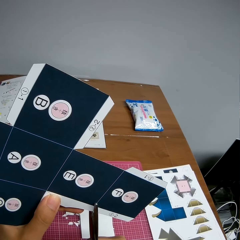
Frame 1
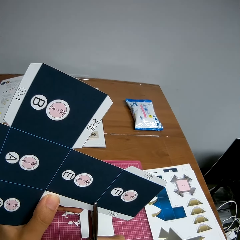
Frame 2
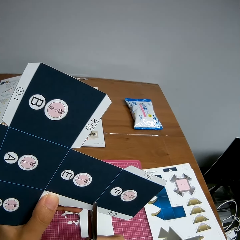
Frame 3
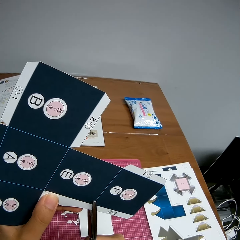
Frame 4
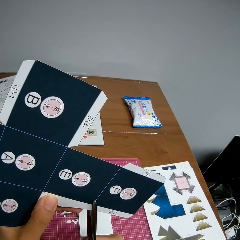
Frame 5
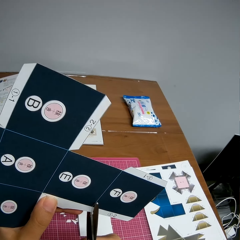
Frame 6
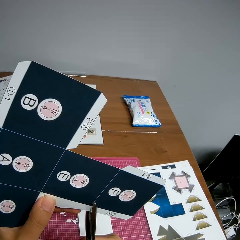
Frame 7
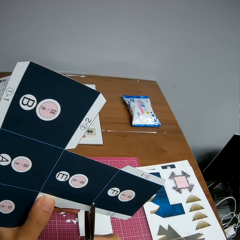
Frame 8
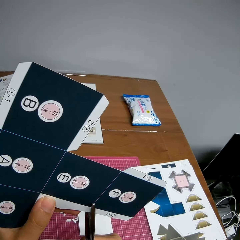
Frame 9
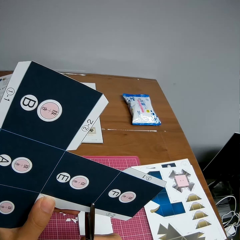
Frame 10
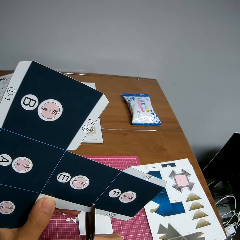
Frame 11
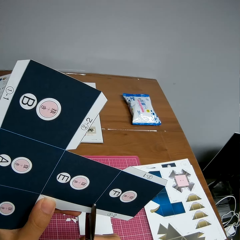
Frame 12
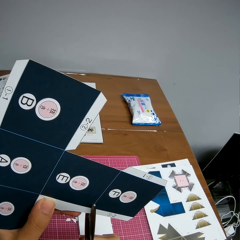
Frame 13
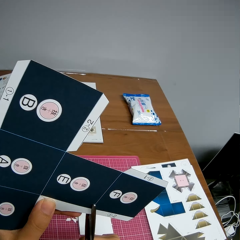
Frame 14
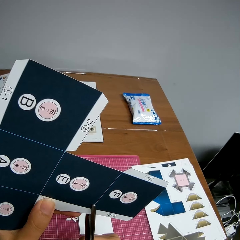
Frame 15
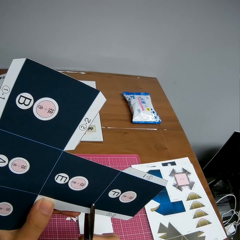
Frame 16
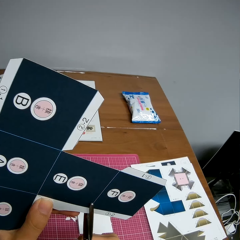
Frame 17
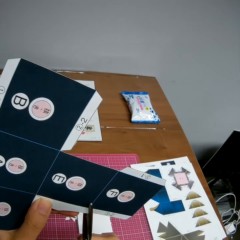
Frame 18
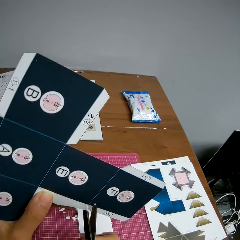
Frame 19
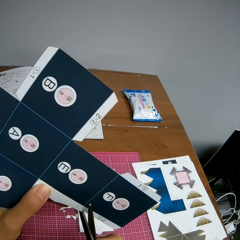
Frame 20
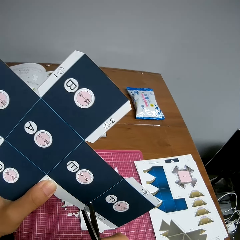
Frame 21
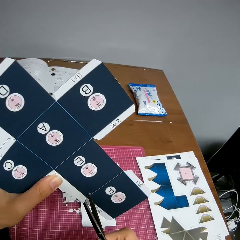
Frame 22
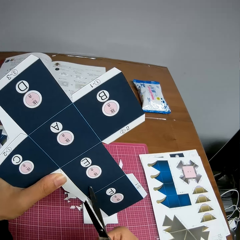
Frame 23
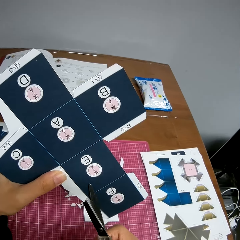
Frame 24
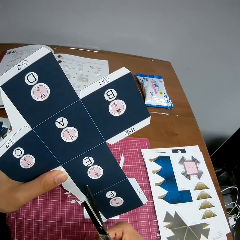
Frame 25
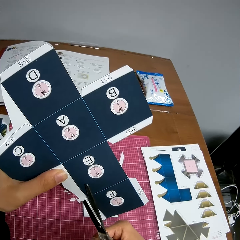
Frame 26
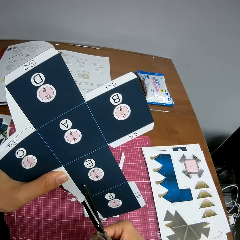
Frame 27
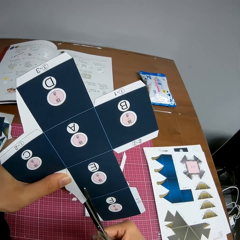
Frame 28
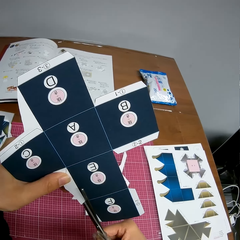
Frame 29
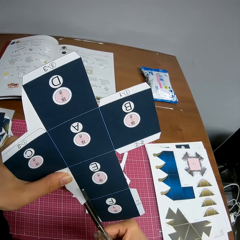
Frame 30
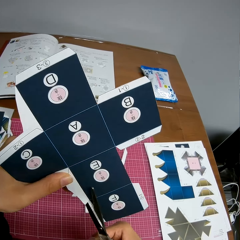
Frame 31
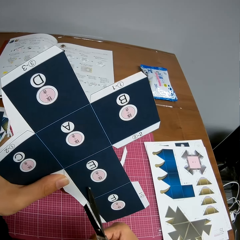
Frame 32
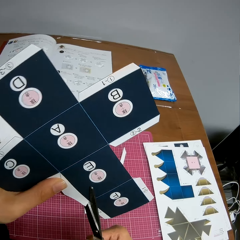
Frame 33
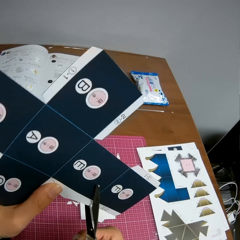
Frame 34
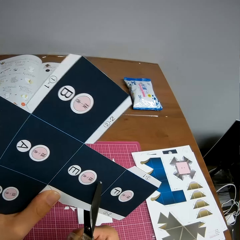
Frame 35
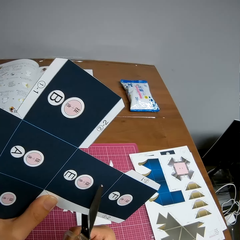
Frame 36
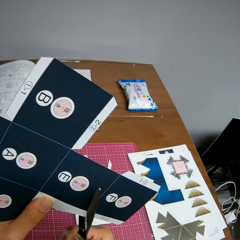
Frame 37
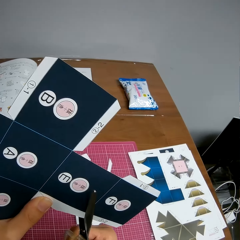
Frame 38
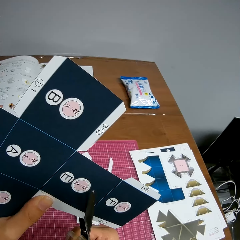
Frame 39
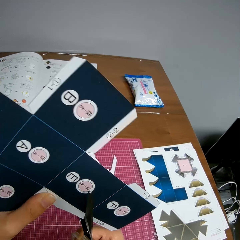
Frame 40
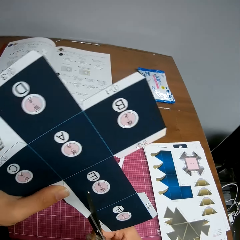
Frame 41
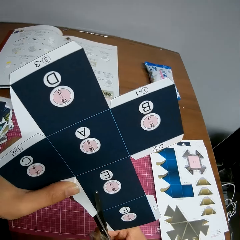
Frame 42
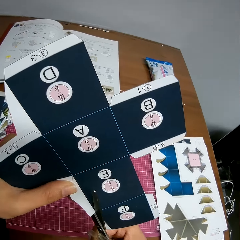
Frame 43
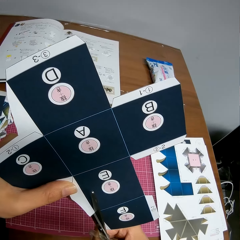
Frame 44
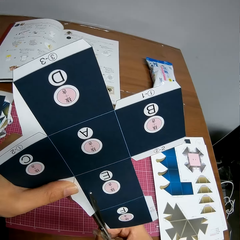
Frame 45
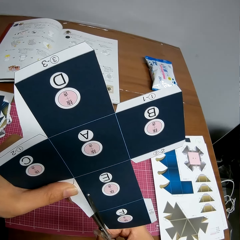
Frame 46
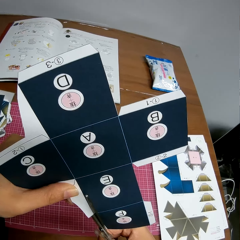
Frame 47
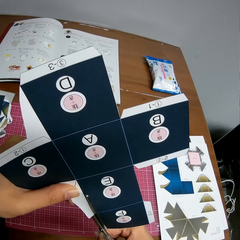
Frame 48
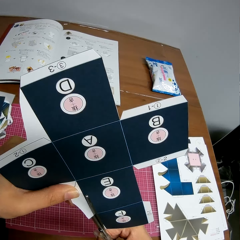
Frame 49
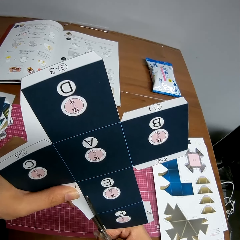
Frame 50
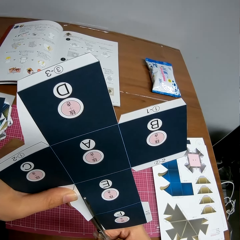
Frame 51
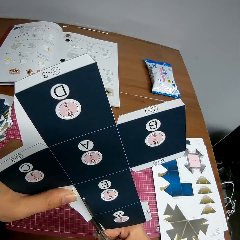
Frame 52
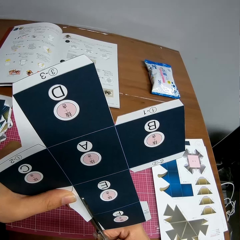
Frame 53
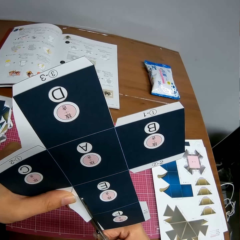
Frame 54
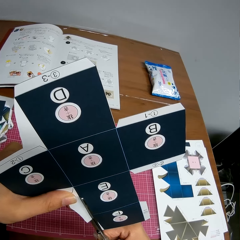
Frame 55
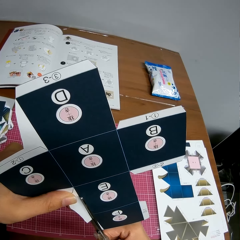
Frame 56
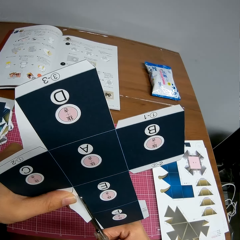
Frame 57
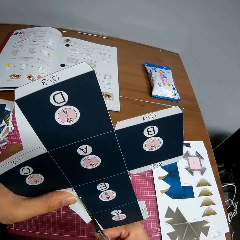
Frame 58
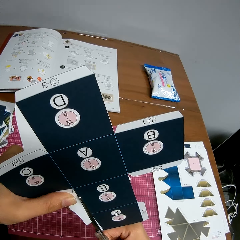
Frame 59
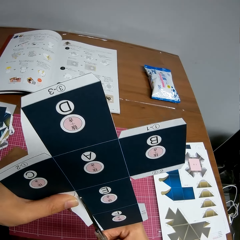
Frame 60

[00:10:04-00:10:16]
The camera wearer cuts the cardboard craft with scissors.

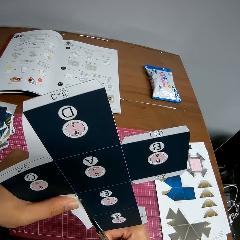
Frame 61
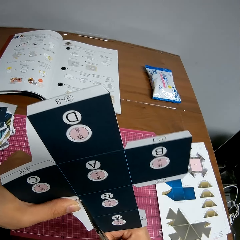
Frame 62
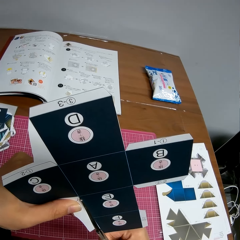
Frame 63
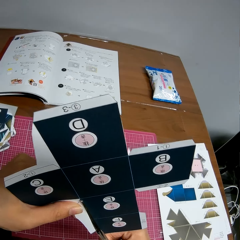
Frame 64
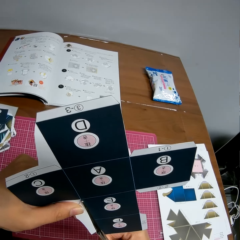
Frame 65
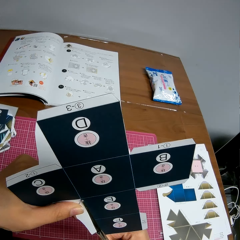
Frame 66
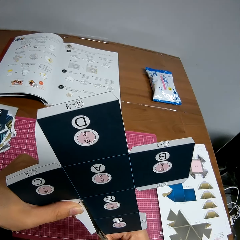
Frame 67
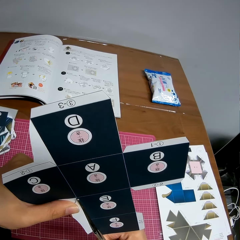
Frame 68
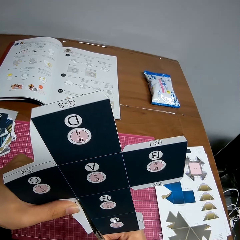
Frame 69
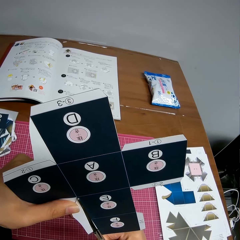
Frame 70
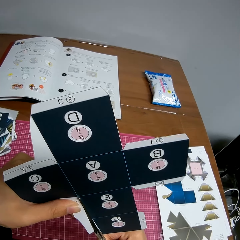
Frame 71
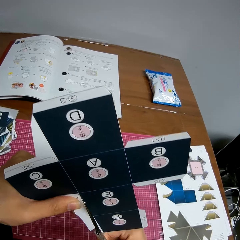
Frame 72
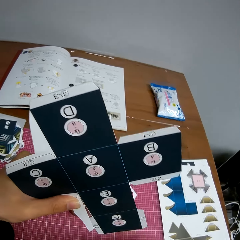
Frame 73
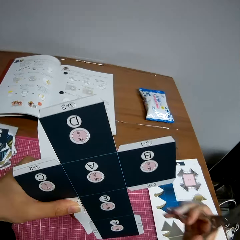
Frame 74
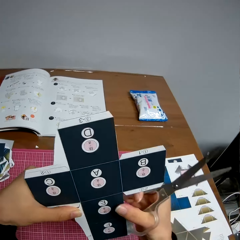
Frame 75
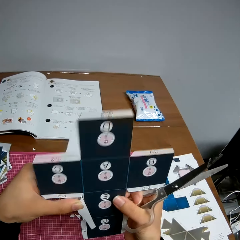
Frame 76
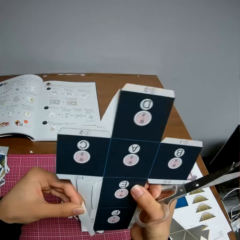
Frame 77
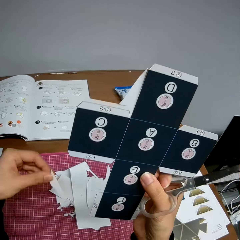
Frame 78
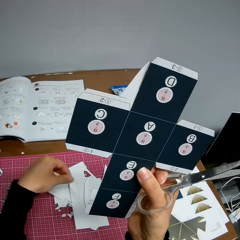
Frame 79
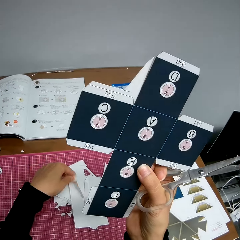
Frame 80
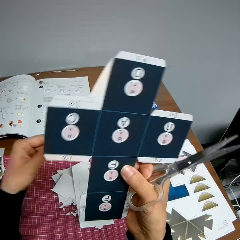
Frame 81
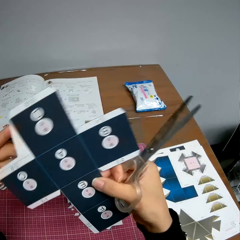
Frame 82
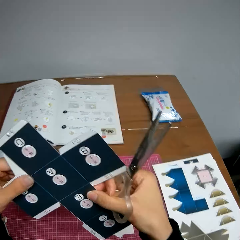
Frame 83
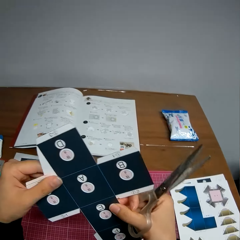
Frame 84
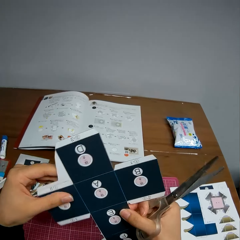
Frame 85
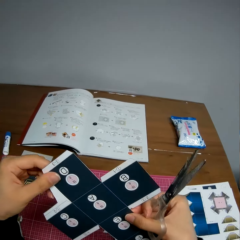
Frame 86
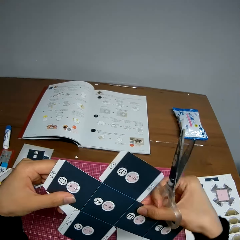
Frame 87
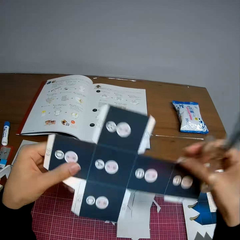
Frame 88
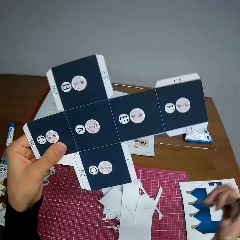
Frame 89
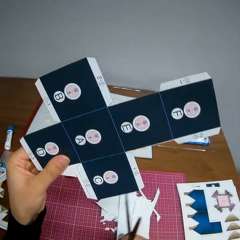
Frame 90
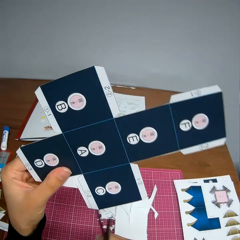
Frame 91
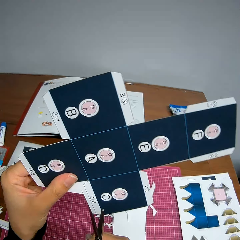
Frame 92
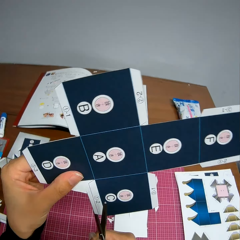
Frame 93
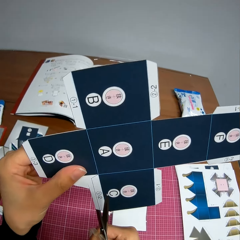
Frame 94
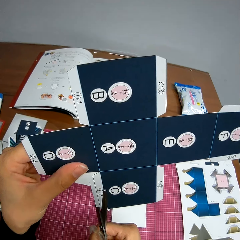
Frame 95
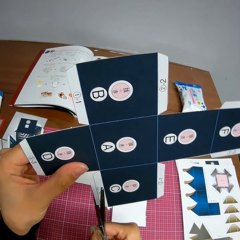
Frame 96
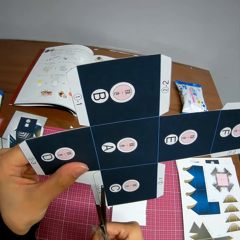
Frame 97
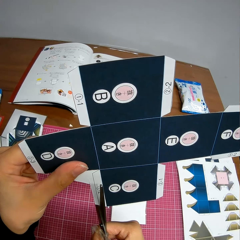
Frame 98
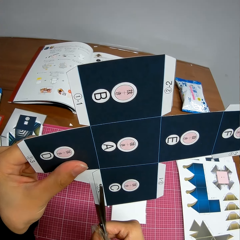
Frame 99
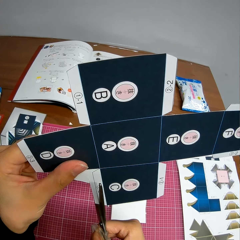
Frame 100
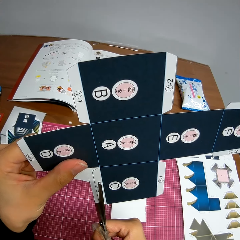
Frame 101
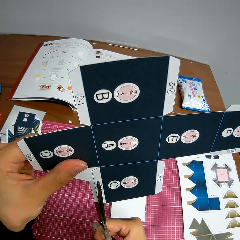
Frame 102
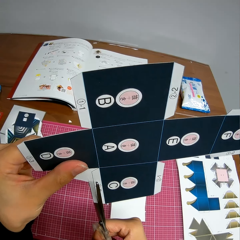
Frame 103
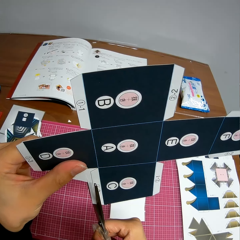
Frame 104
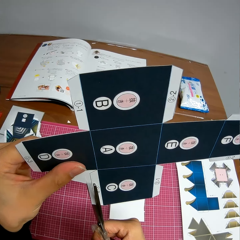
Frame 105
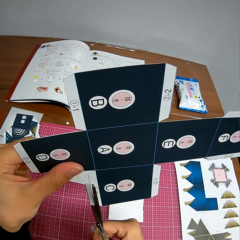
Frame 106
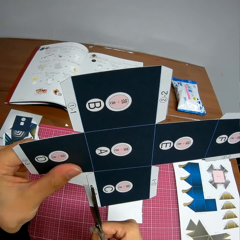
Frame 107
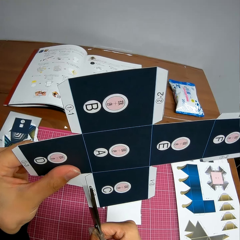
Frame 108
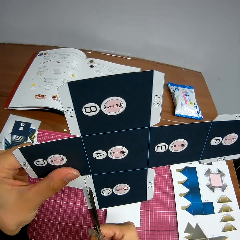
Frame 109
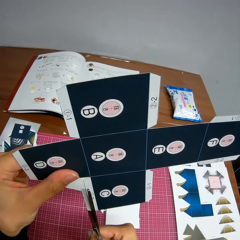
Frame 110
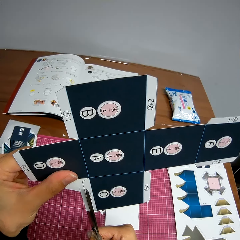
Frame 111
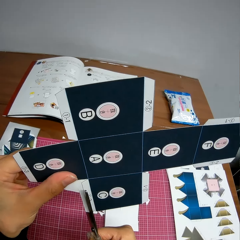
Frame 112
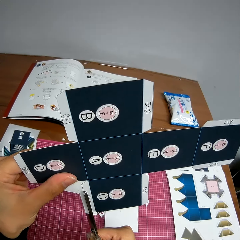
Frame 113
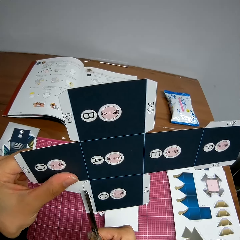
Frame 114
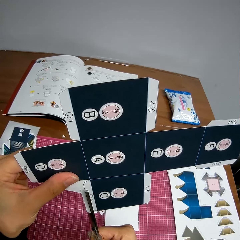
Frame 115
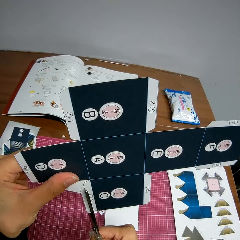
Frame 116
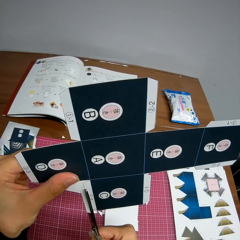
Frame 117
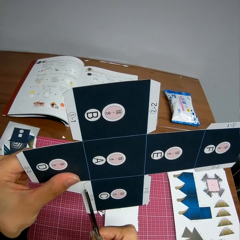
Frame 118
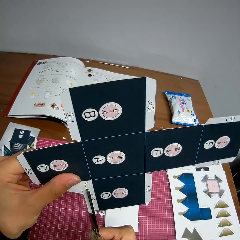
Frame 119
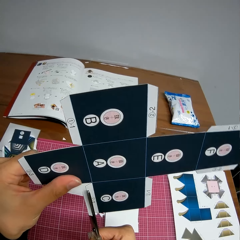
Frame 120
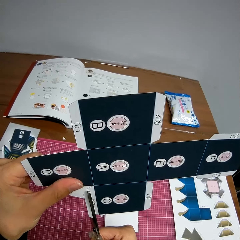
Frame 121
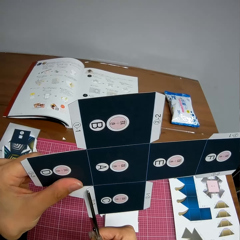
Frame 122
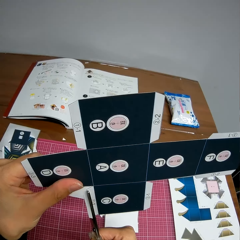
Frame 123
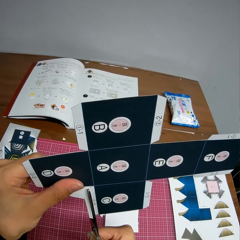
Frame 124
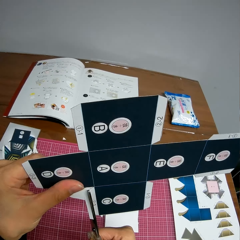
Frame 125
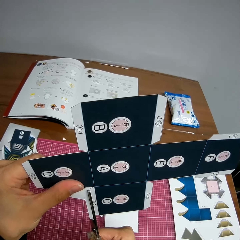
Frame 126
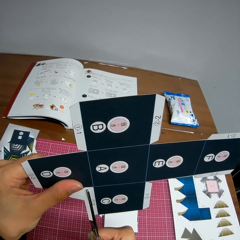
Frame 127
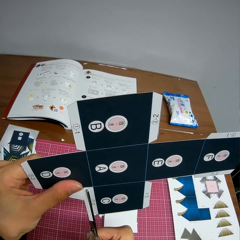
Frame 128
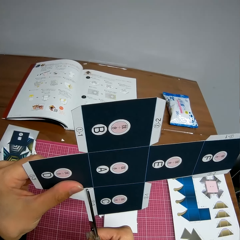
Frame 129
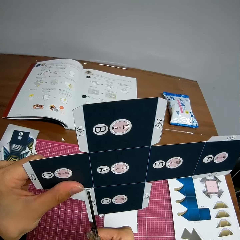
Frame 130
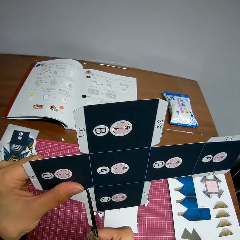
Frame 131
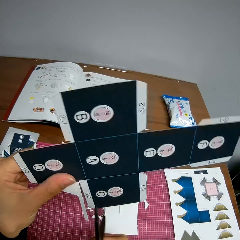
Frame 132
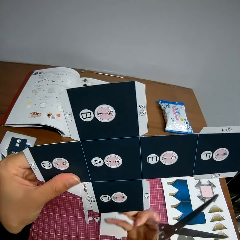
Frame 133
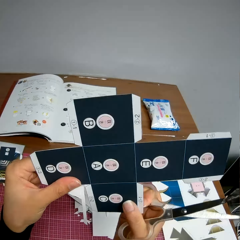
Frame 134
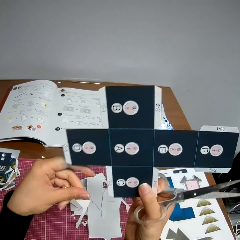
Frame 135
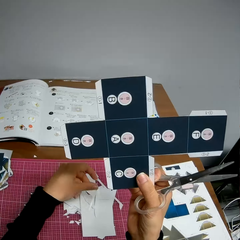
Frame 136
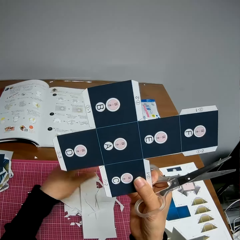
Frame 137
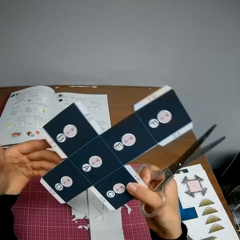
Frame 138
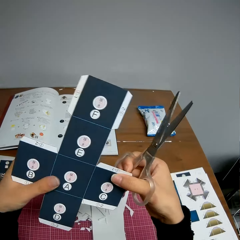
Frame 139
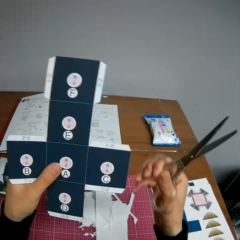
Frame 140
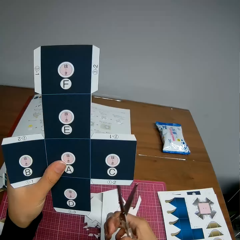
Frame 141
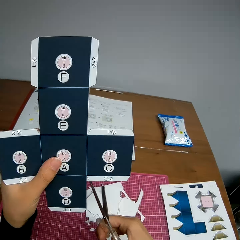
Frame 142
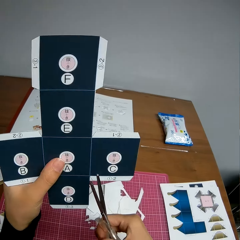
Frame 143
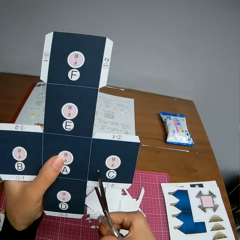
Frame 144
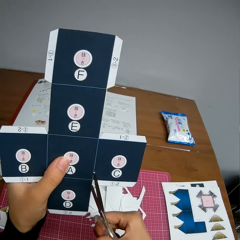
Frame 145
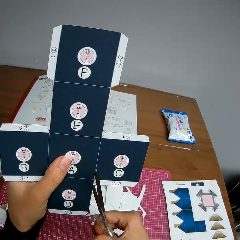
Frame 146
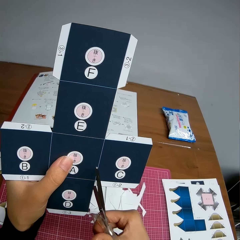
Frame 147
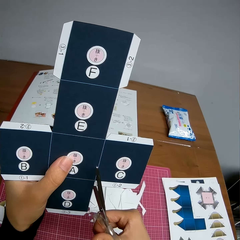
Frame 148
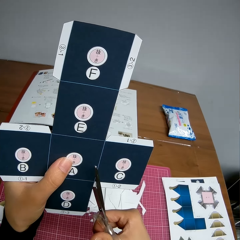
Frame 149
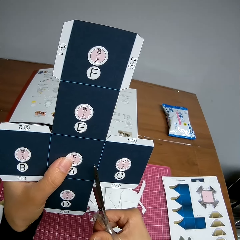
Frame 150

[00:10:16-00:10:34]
The camera wearer removes the scissors from the cardboard craft or paper. She drops the piece of paper in her left hand on the table. She rotates the cardboard craft. She adjusts the paper in her hands. She cuts the cardboard craft with the scissors. She removes the scissors from the cardboard craft. She drops the piece of paper in her left hand on the table. She adjusts the paper in her hands.
